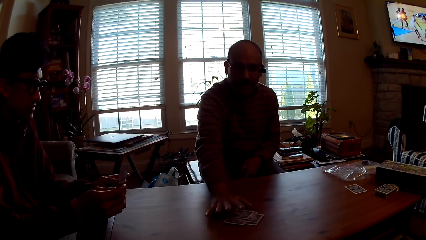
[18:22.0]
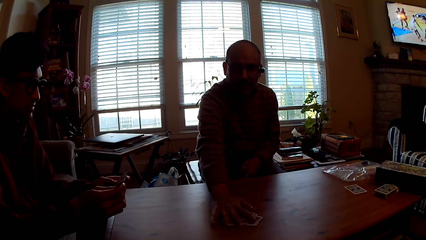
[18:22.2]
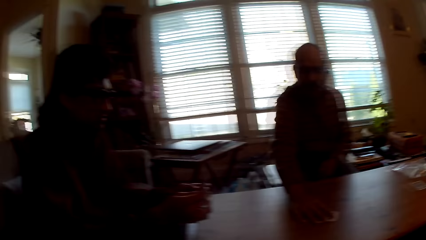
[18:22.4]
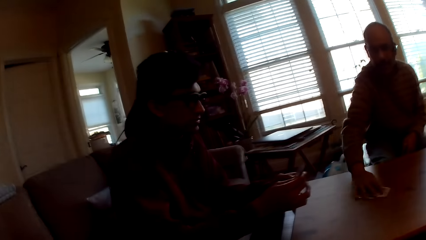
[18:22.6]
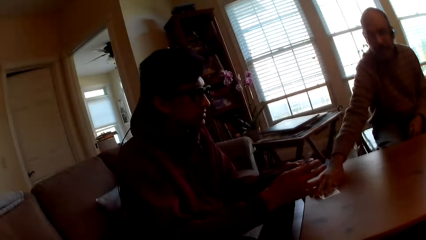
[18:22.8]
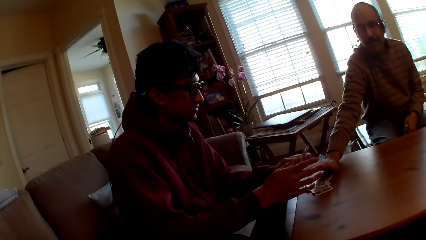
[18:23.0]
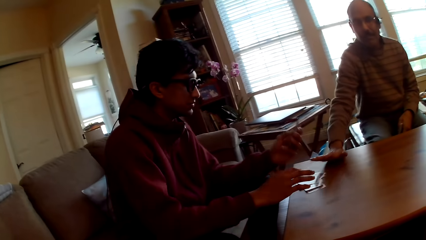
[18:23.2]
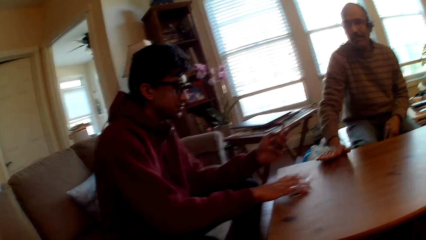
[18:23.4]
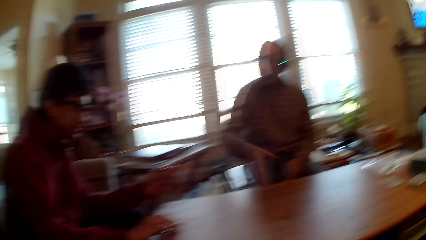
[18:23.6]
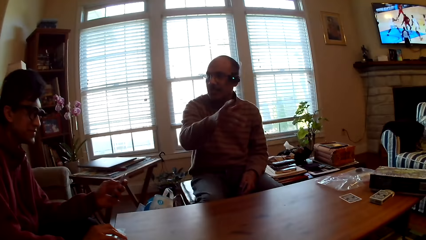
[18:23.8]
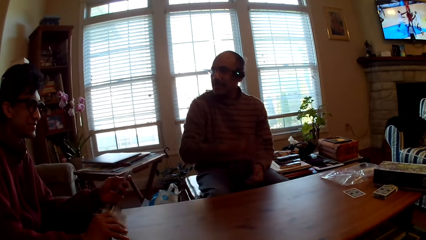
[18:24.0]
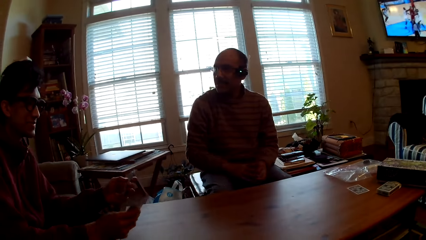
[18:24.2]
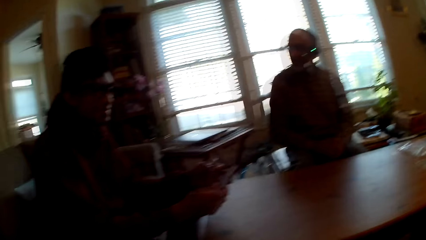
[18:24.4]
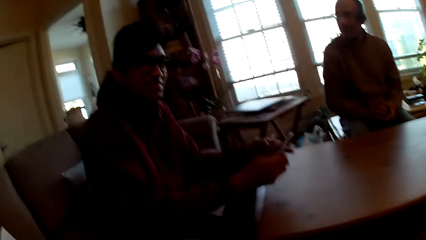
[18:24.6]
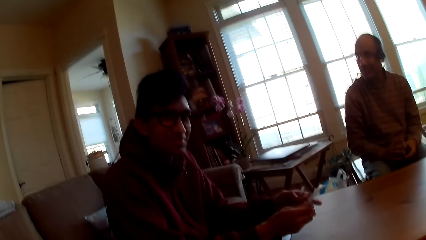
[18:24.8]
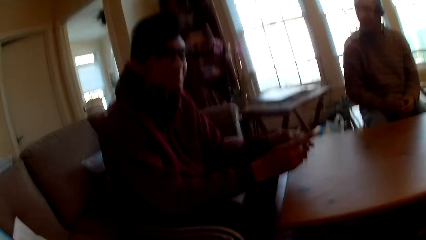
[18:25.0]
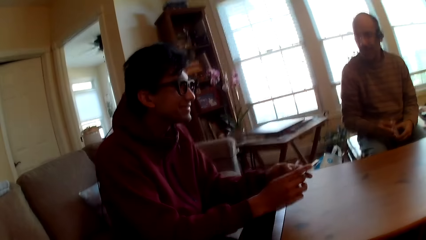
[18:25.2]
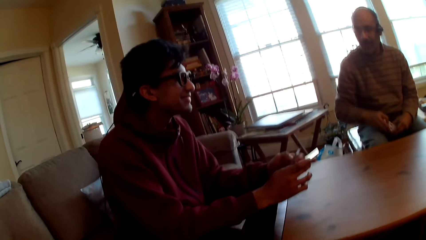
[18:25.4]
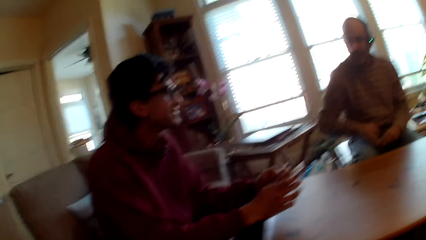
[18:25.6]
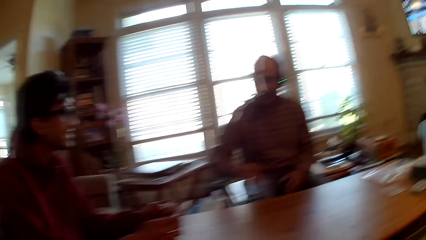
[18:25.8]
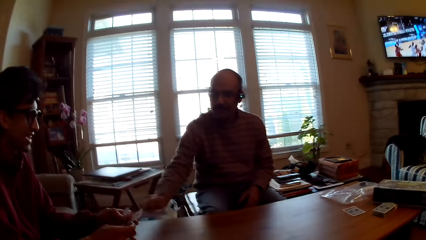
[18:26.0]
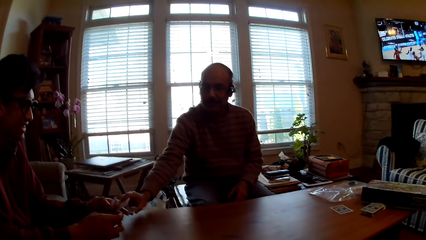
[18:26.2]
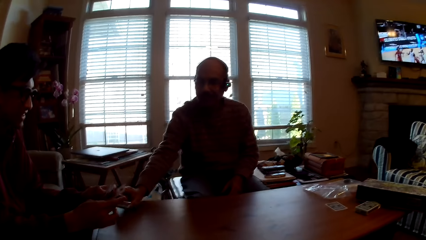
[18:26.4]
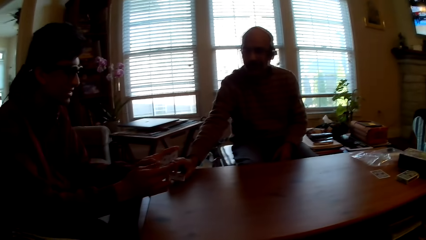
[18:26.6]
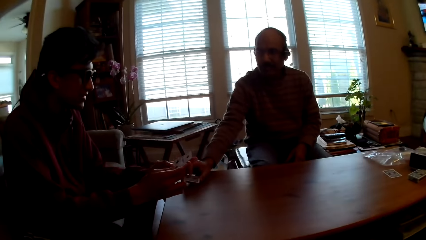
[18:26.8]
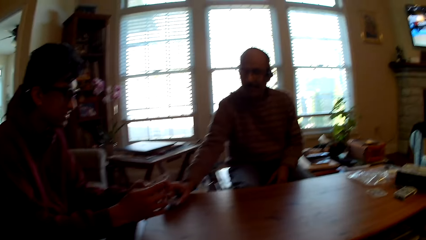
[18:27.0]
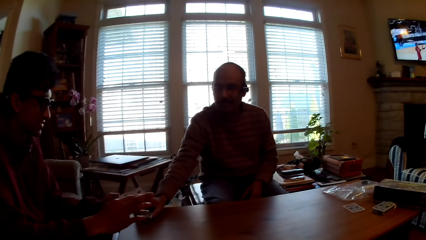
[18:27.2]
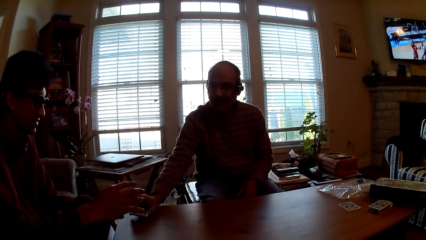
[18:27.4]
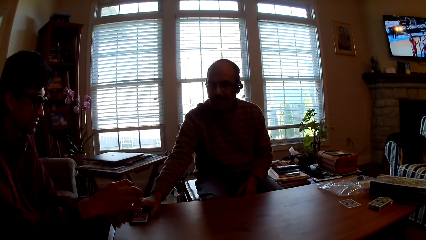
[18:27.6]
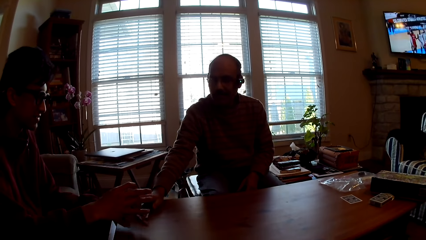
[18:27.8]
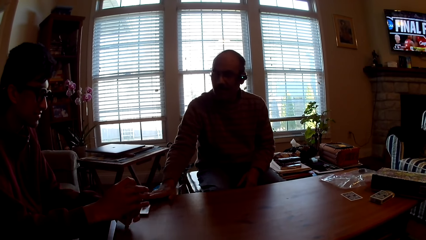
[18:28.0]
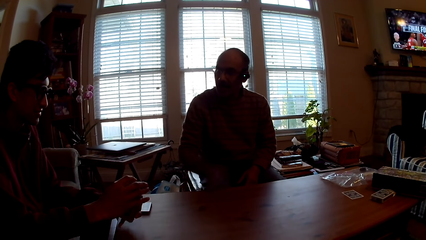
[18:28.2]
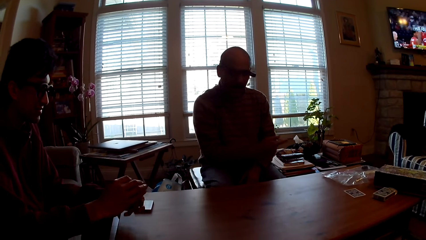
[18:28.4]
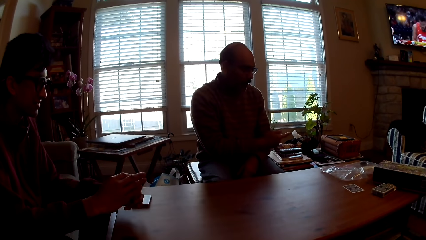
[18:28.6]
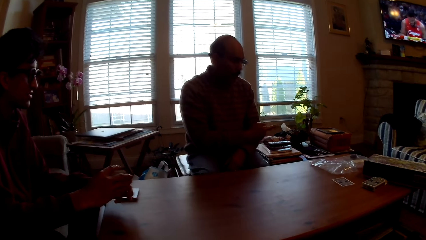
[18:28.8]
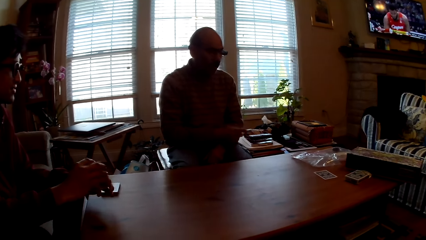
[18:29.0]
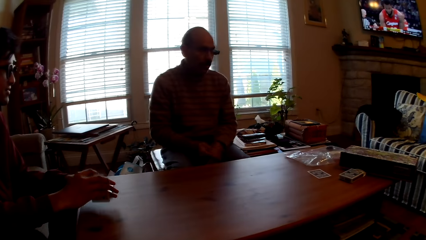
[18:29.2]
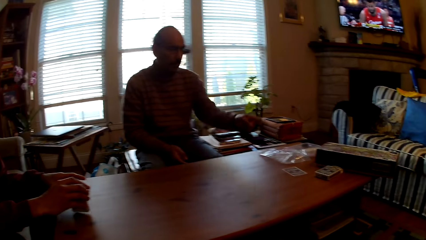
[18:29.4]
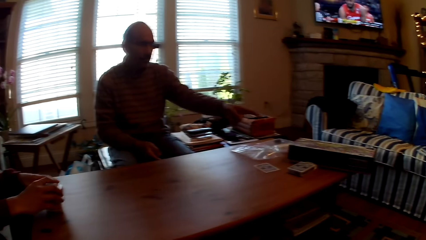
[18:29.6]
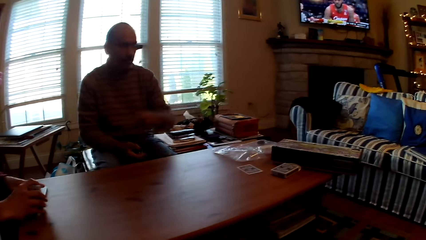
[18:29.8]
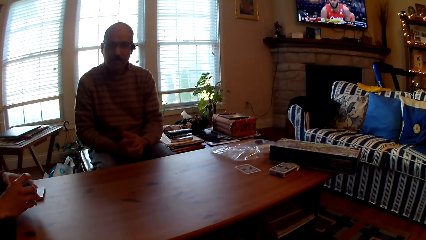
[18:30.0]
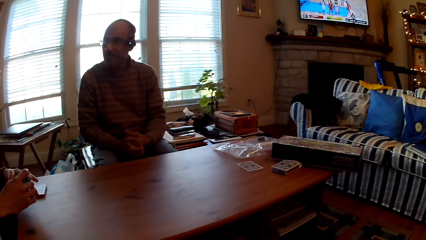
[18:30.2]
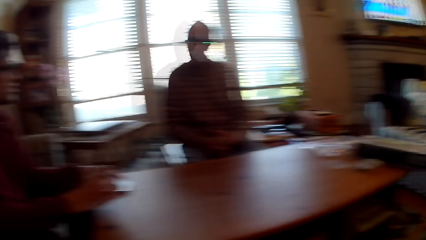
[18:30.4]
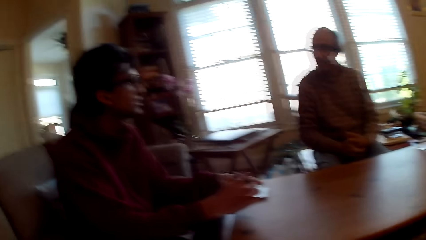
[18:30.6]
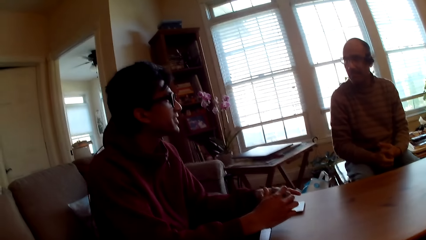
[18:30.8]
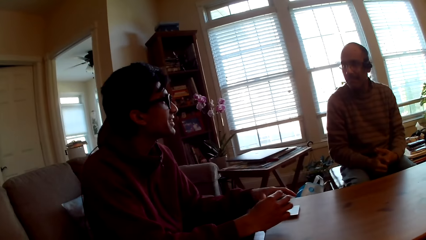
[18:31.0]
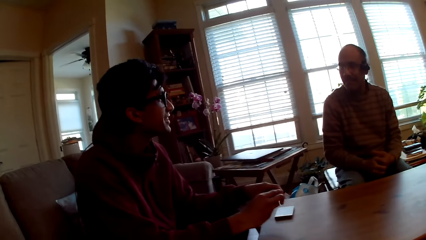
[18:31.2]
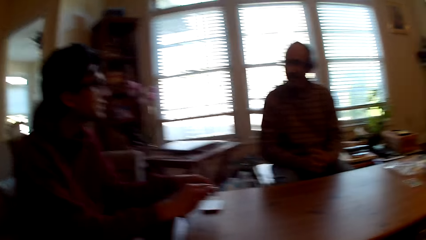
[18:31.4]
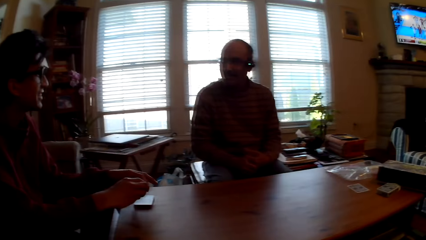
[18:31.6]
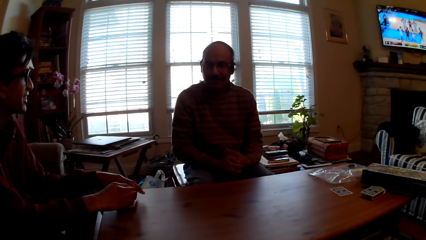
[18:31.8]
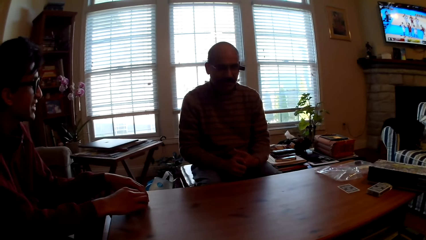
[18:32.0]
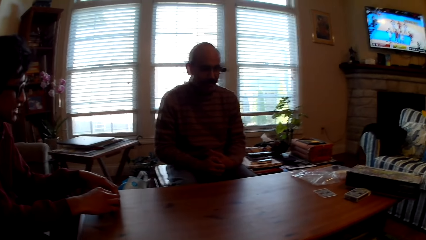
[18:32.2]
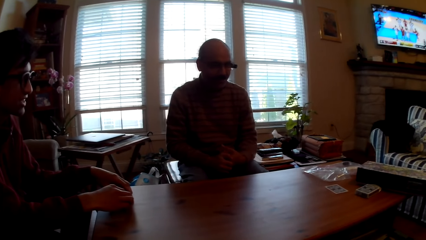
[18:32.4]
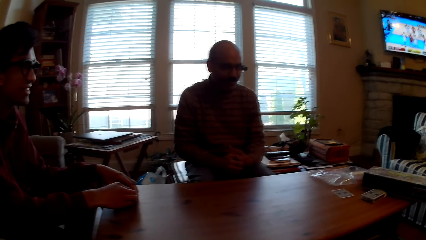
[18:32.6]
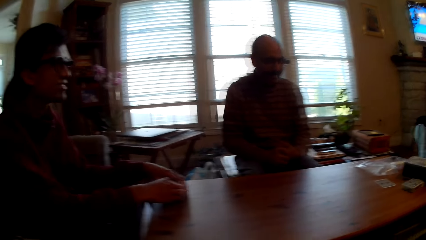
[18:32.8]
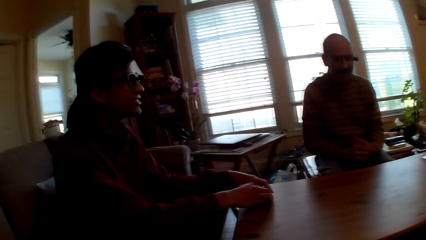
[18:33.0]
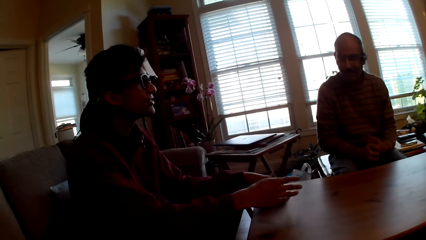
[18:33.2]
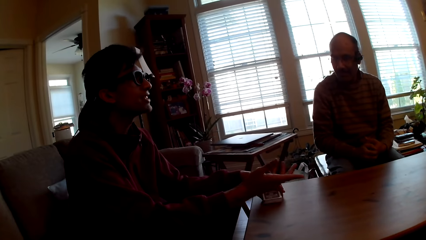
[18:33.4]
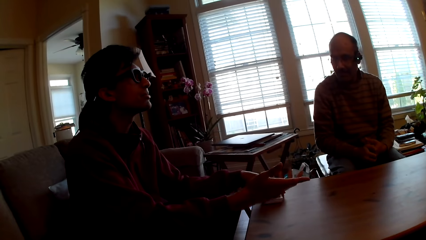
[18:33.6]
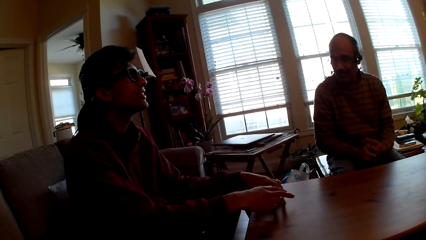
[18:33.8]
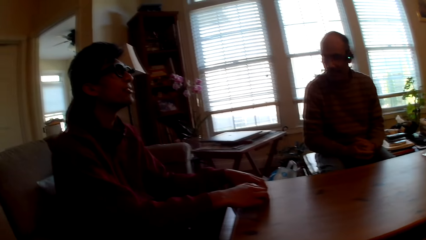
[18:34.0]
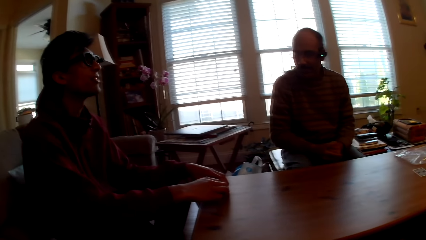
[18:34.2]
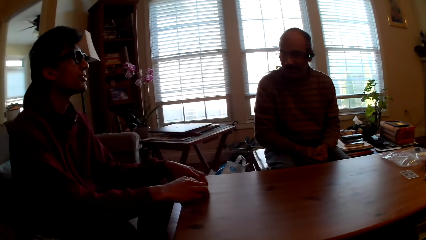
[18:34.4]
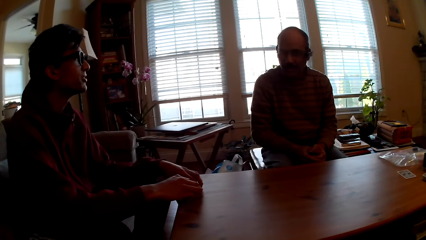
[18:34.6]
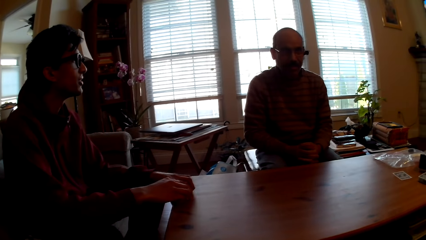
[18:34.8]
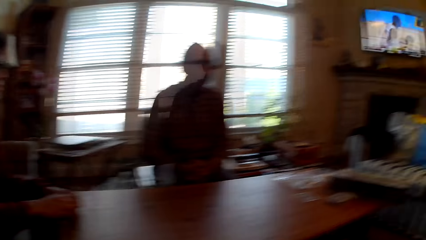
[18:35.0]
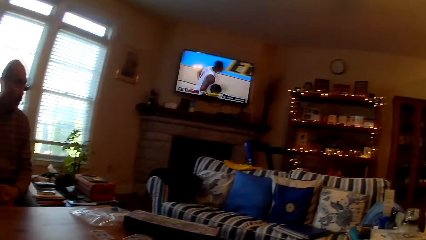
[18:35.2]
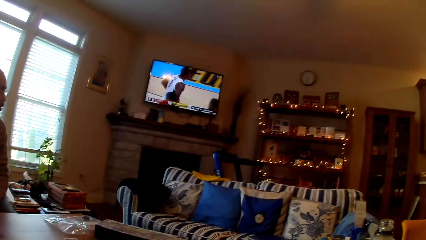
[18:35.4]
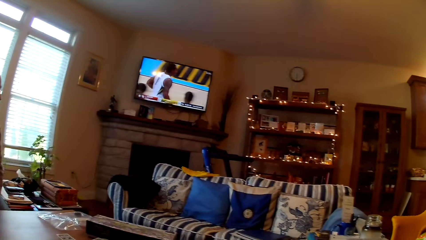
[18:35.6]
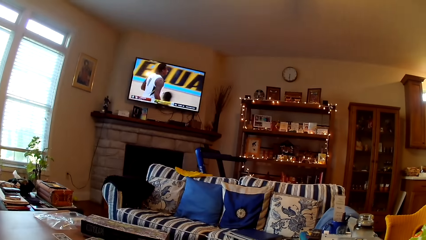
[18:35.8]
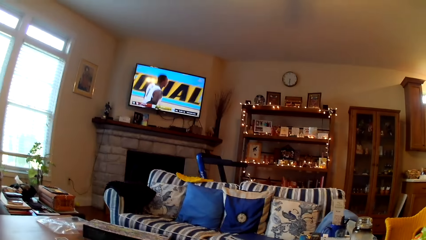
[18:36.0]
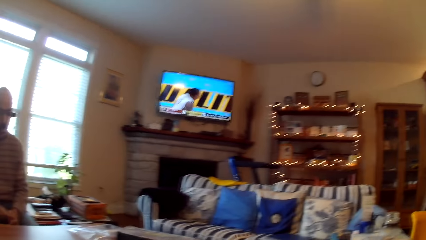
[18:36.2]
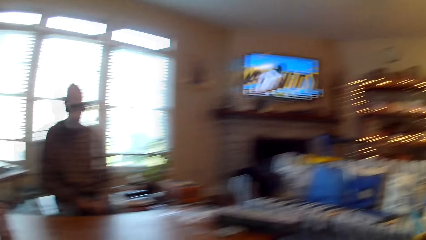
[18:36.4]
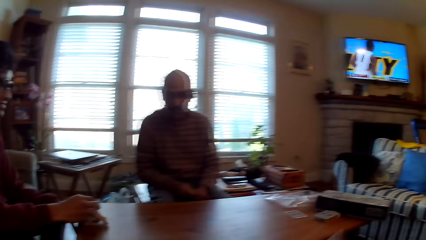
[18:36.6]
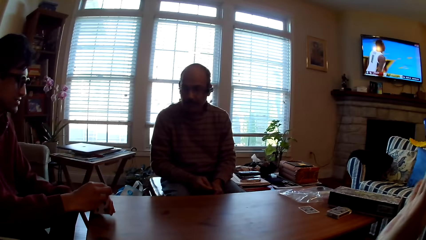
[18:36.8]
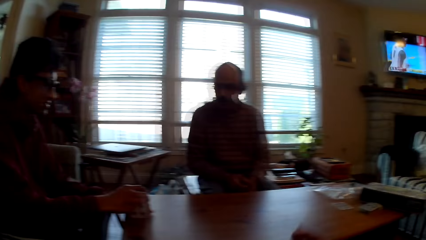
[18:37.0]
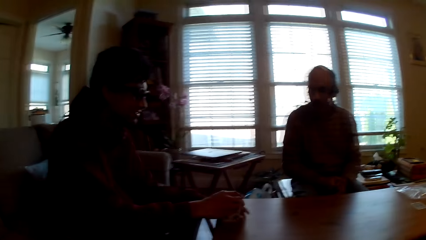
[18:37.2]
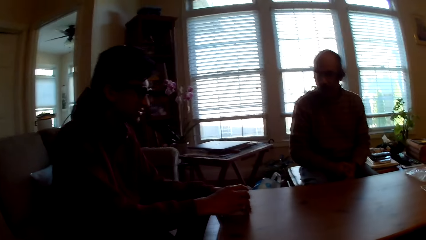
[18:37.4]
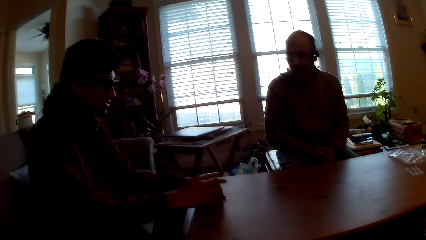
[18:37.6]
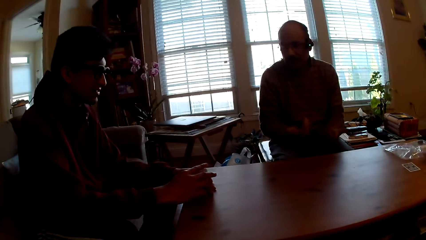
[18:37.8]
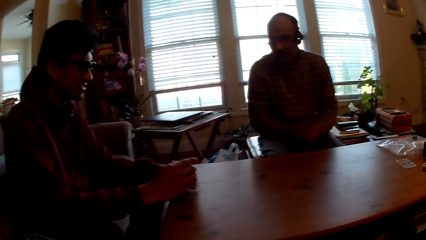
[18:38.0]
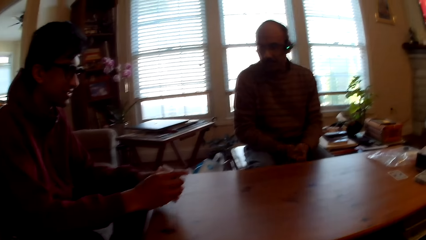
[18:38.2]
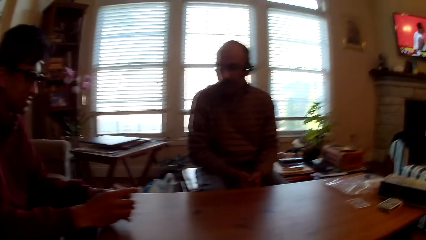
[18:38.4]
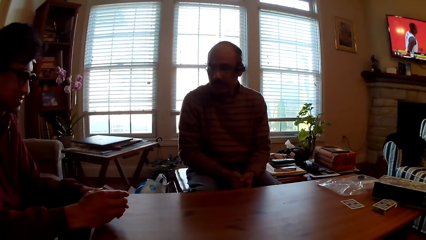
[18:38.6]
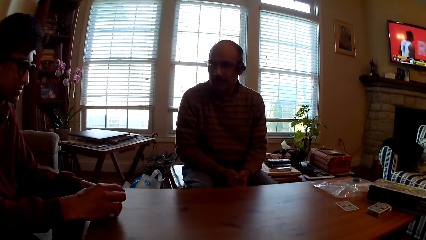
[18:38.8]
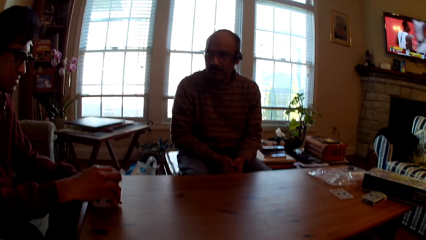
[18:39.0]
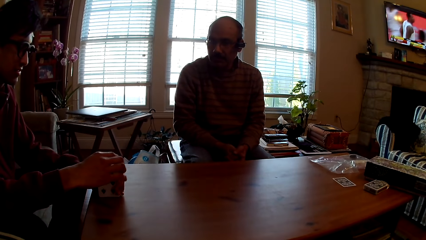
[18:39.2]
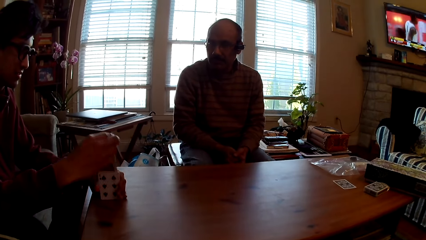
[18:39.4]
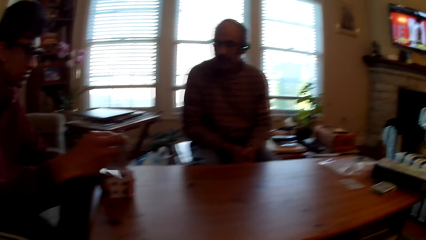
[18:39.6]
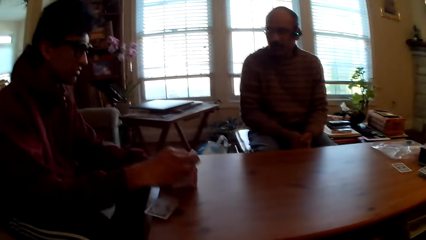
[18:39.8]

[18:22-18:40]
The man drops the card on the table and pushes the cards. The person picks up the cards. The man interacts with the person. The man picks up the cards, drops the card on the table, and points at the cards. The person interacts with the man. The camera wearer moves a hand. The man claps hands.
